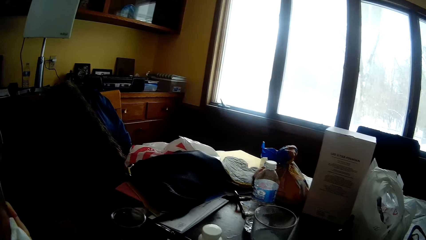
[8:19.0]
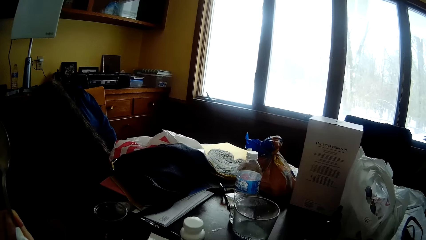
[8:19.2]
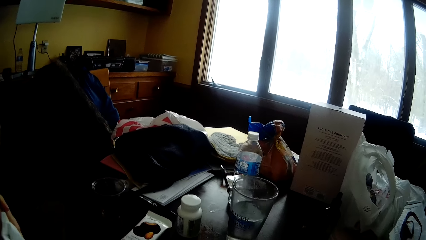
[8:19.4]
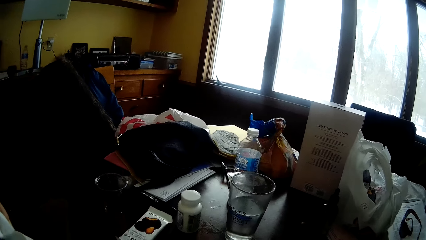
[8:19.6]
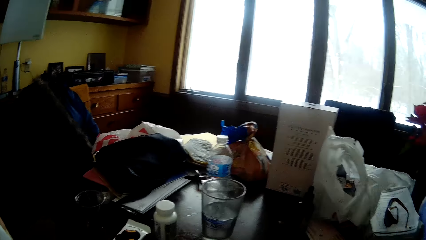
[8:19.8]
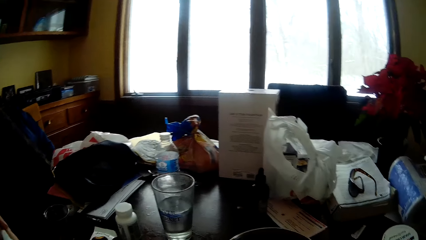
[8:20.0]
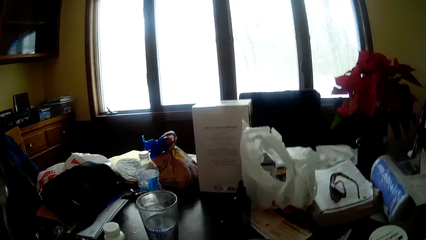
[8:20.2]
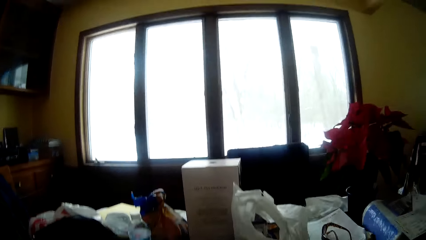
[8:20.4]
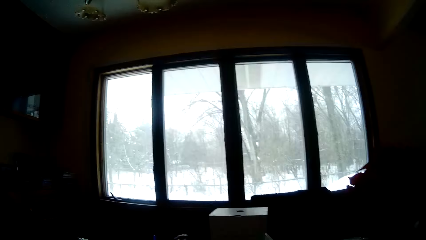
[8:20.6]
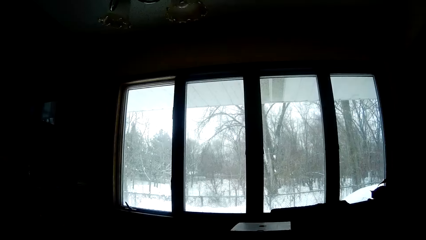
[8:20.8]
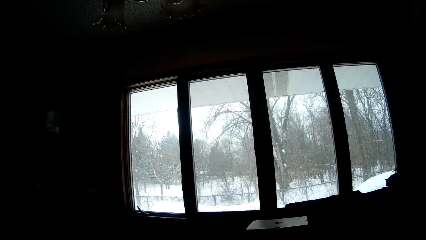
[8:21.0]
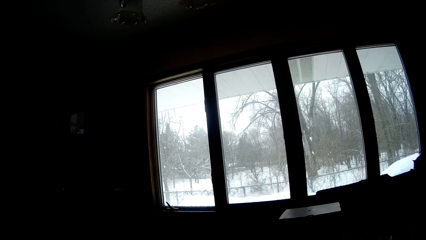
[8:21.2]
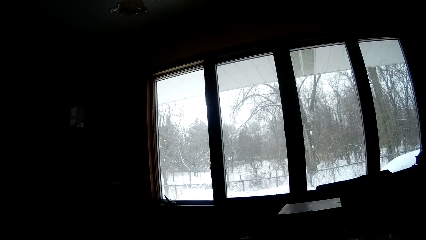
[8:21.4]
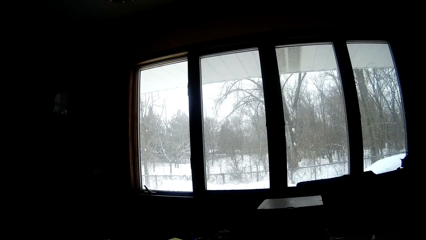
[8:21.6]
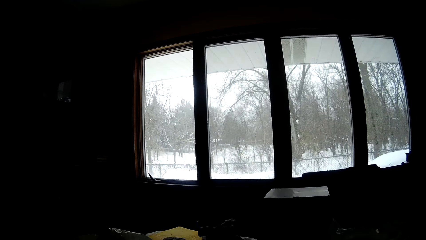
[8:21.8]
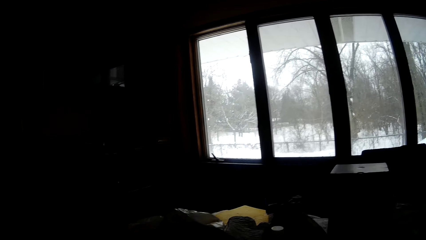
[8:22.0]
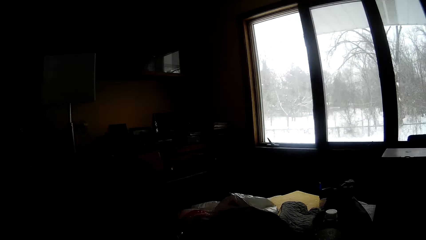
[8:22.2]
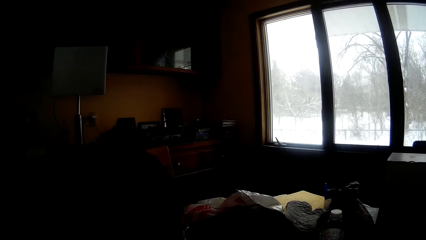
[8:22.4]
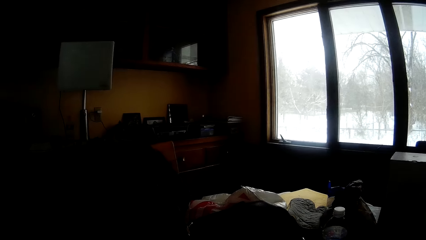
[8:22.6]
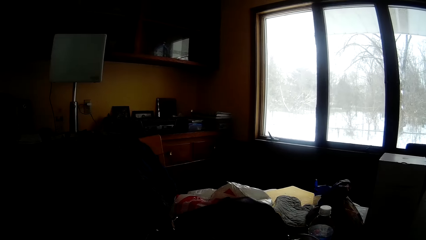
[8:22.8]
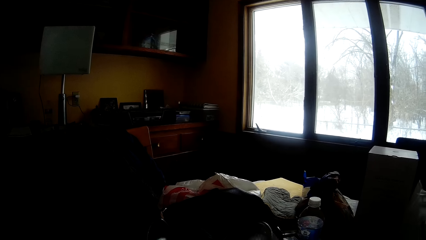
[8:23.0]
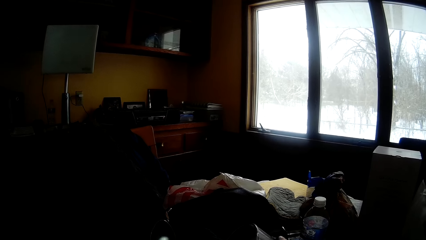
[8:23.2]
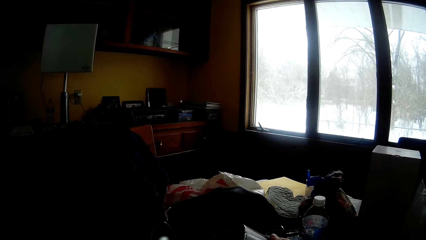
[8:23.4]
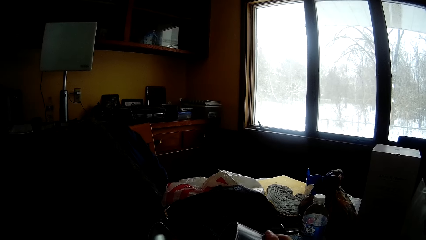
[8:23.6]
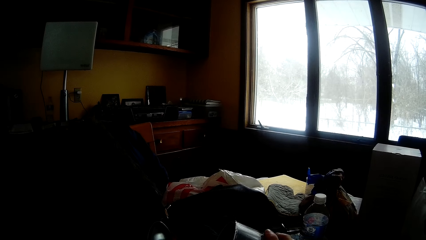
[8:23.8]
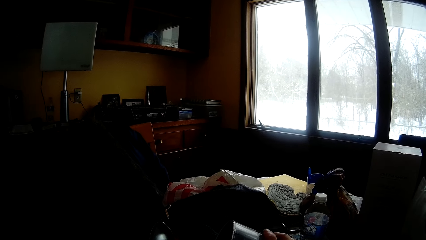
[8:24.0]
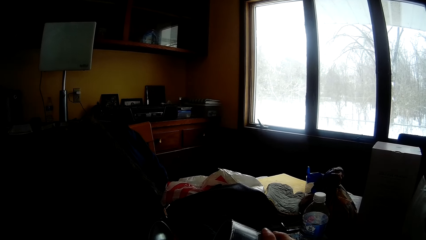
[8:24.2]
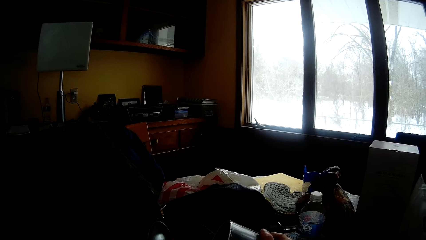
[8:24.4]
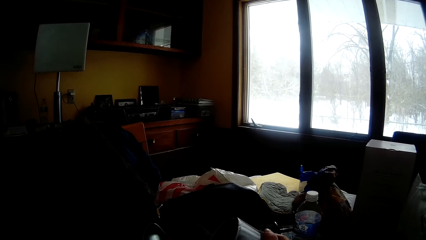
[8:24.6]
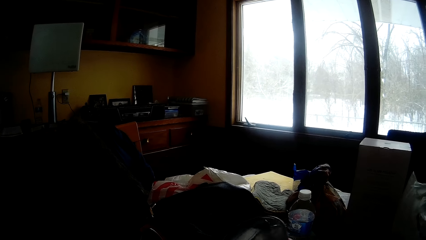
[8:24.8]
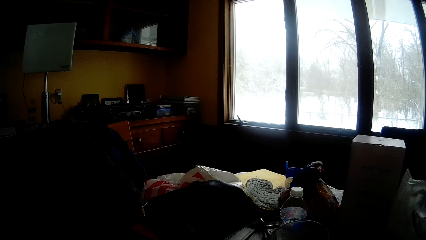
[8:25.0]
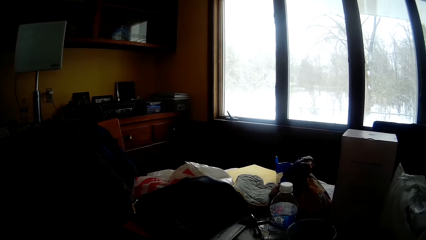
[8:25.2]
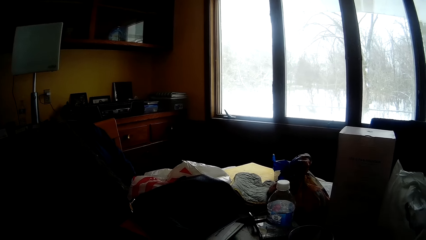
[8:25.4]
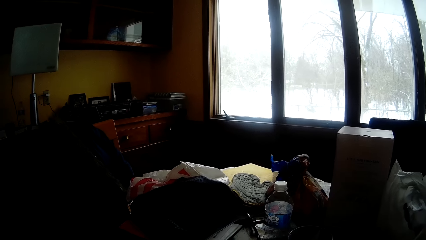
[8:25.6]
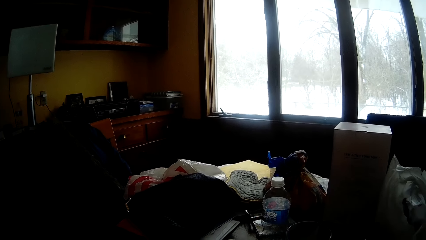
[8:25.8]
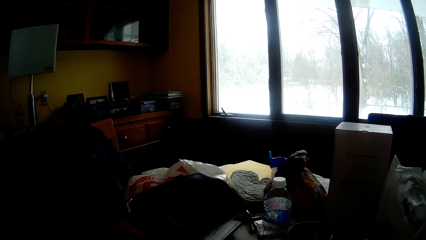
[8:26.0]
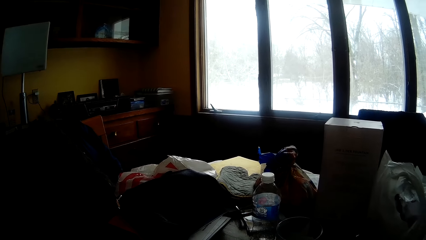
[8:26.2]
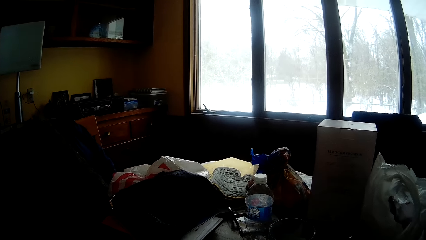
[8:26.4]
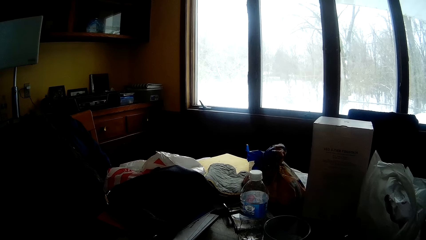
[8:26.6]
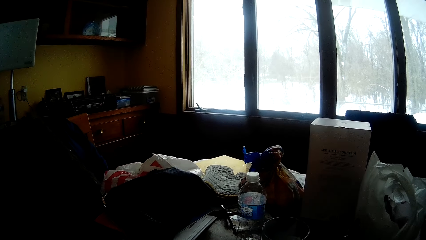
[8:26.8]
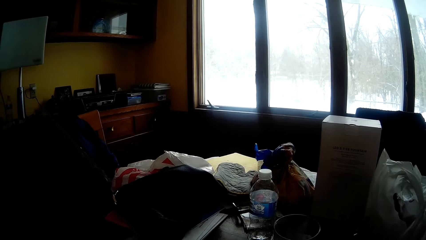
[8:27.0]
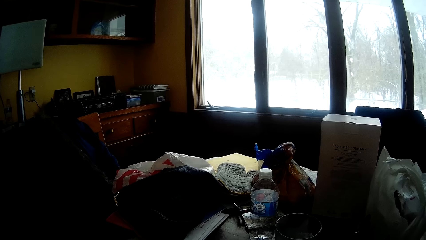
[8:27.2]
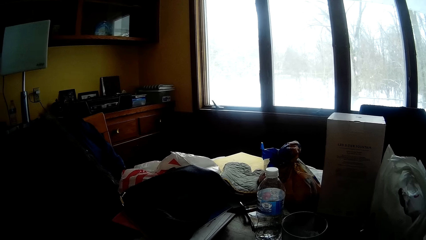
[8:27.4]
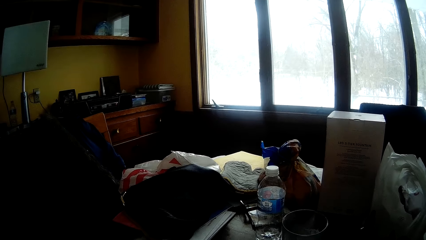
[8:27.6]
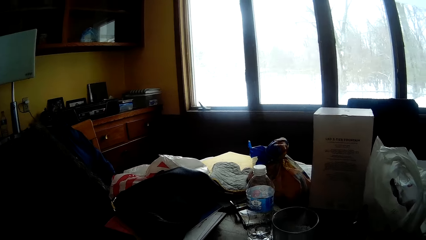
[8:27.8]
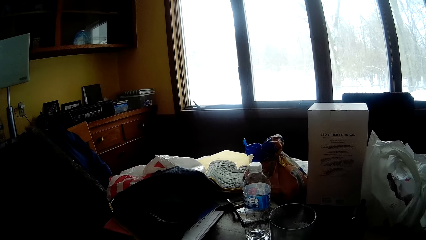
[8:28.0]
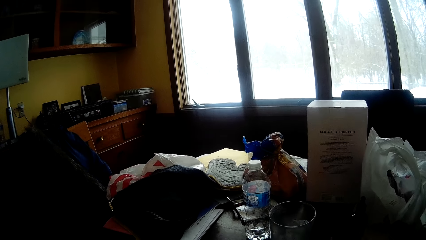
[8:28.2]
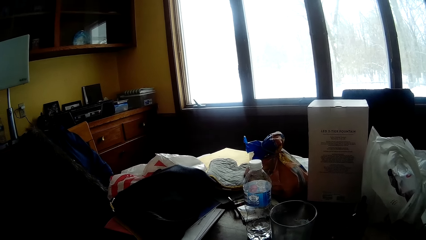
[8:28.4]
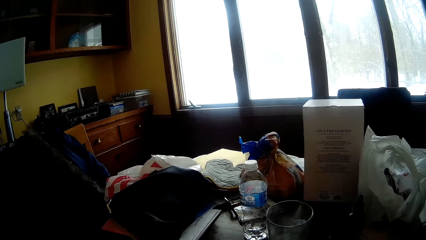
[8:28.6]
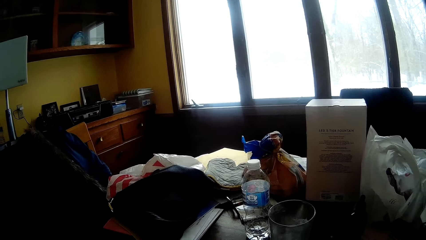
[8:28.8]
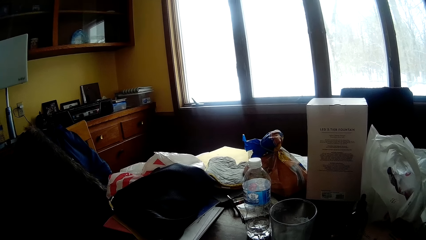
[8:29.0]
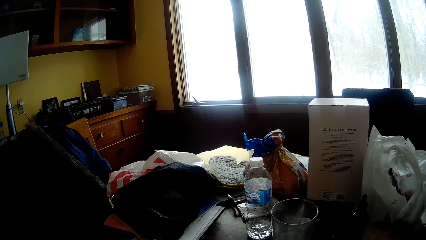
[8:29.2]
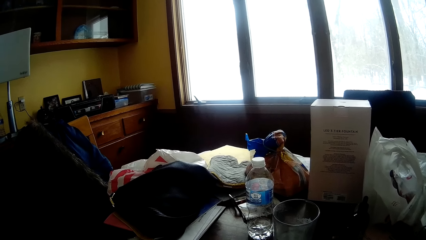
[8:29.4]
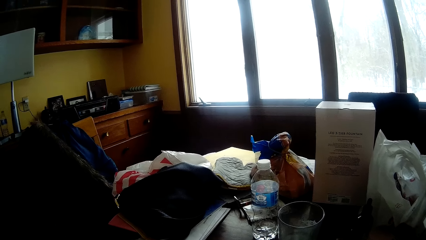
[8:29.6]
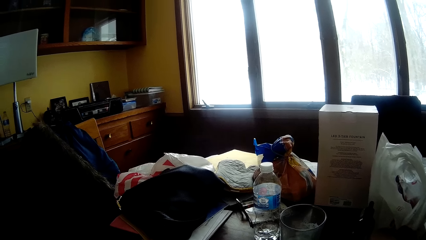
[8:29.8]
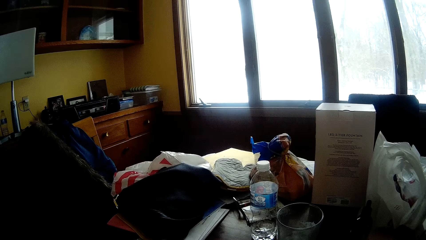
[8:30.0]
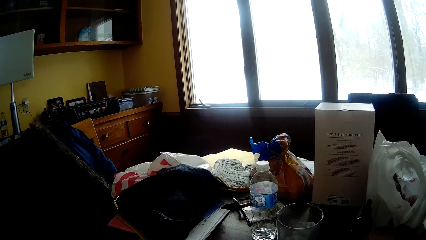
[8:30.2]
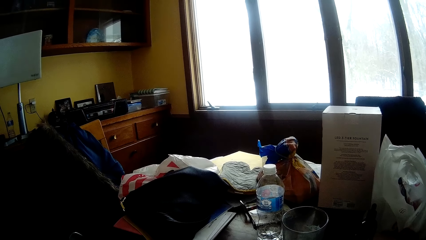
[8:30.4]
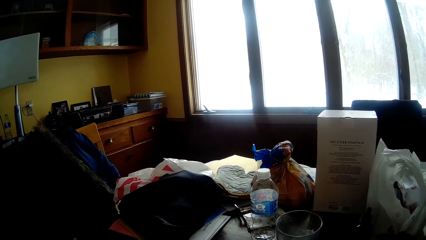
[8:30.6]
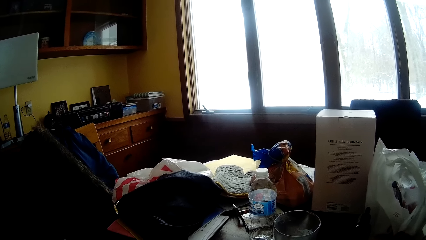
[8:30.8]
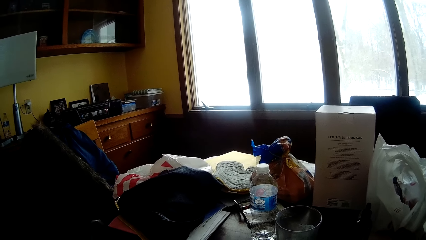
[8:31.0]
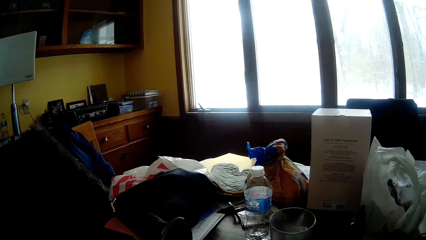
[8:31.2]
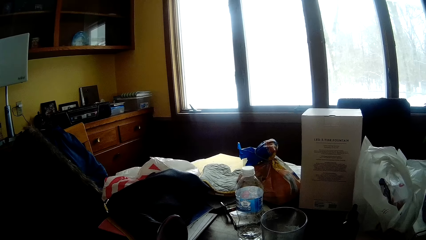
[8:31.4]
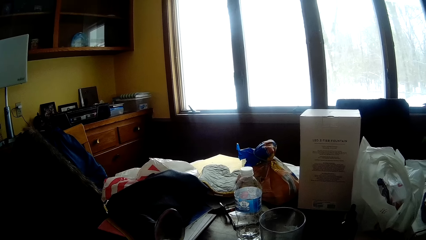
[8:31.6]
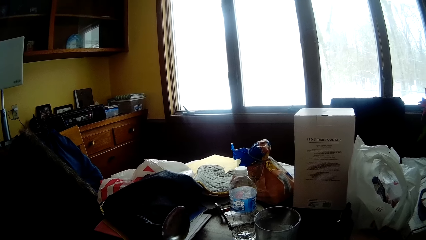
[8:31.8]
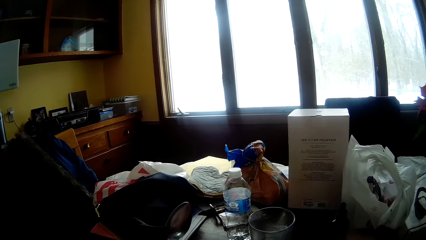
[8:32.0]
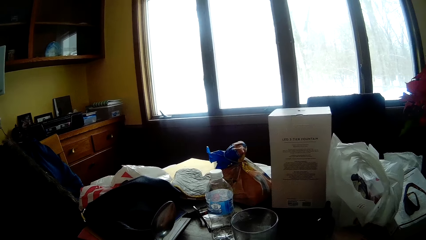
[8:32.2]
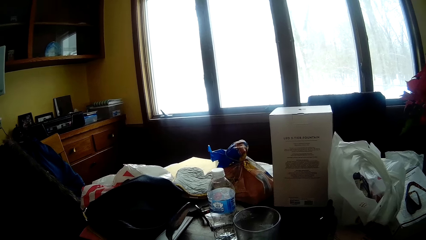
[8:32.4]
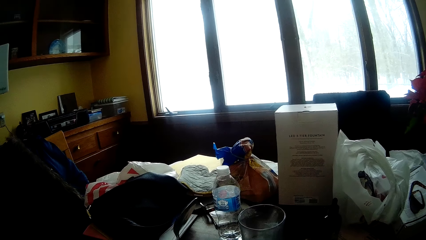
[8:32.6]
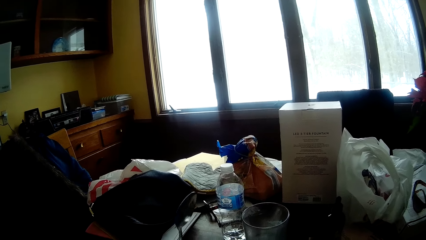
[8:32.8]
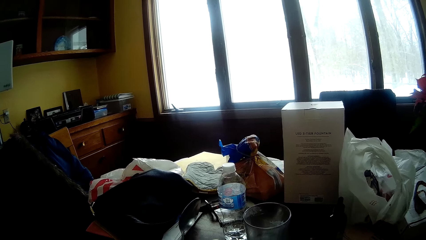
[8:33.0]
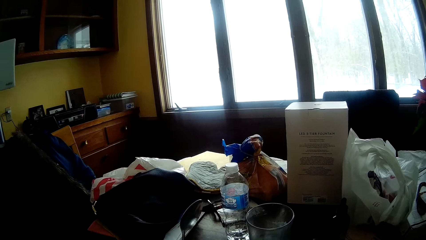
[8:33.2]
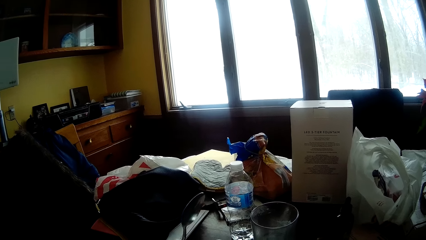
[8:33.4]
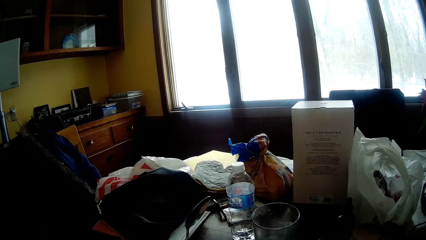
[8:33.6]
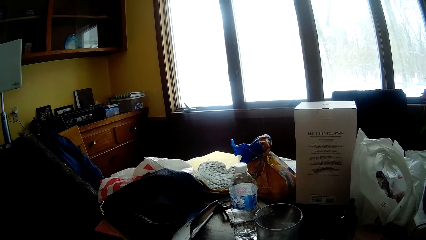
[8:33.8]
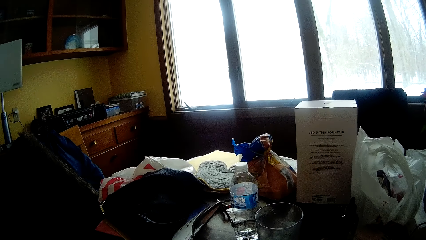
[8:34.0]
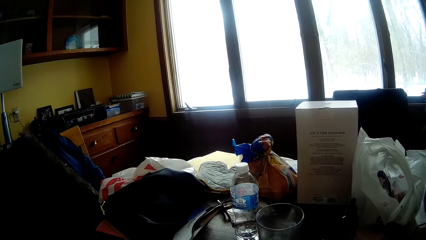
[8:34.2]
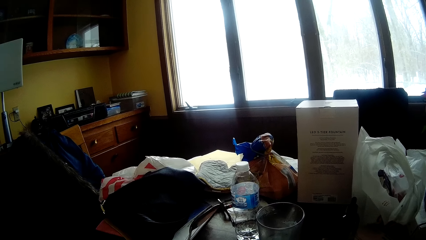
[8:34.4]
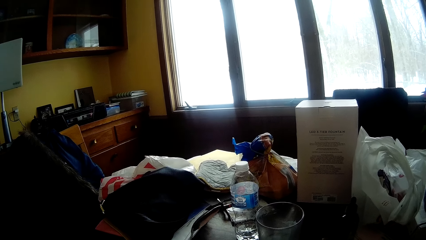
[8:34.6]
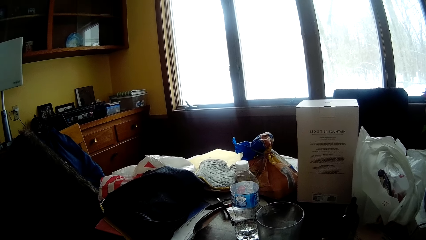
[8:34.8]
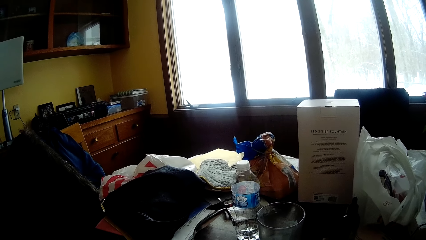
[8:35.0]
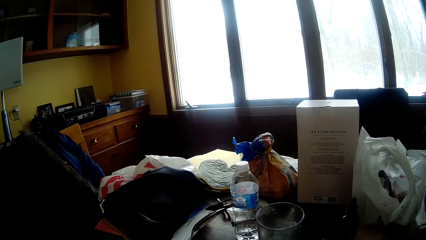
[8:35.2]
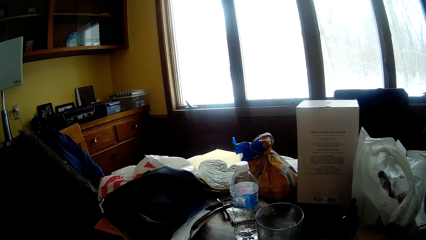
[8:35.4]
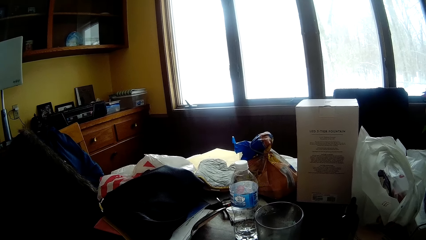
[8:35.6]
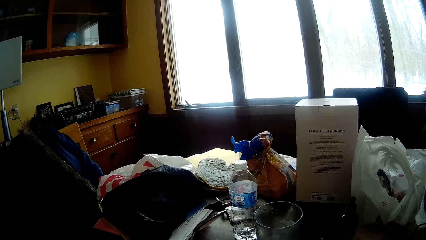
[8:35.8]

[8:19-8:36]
The camera wearer takes something on the table. He holds a cup or glass in his right hand. He holds a spoon with his left hand. He pours water in the glass. He drops the cup on the table with his right hand. He looks on items on the table. He raises the spoon with his left hand.
